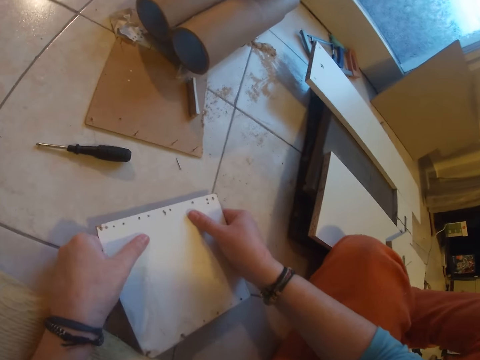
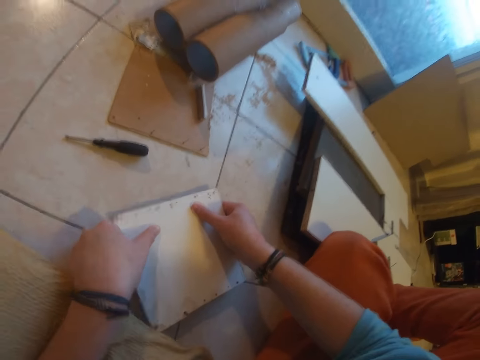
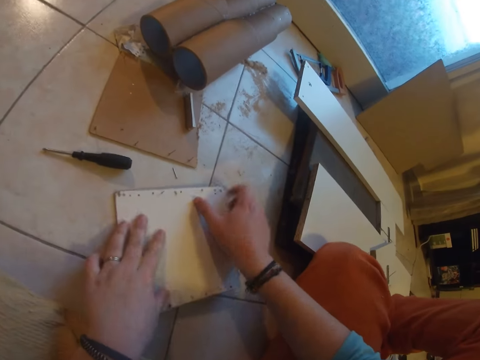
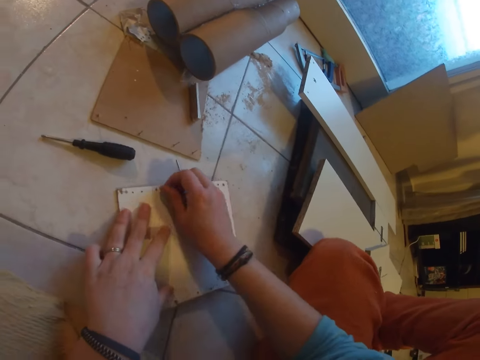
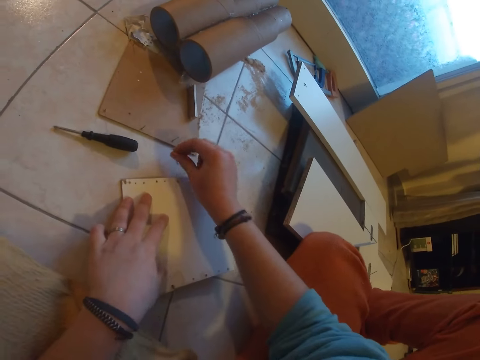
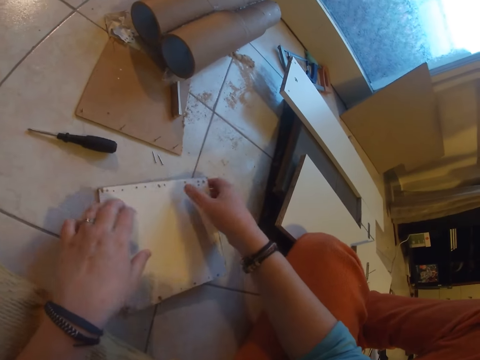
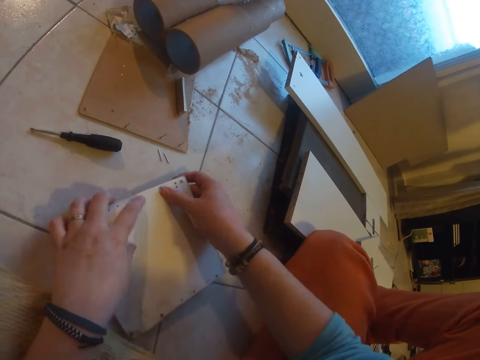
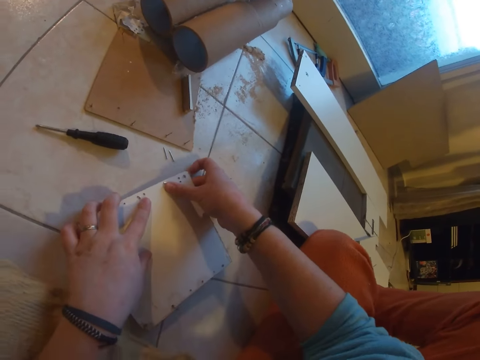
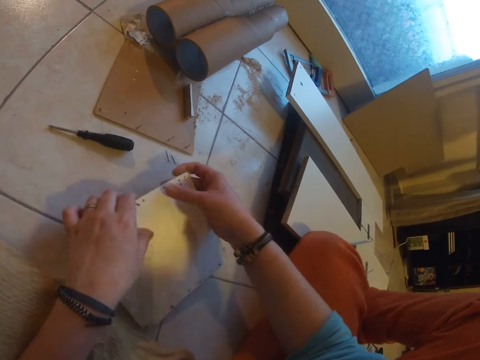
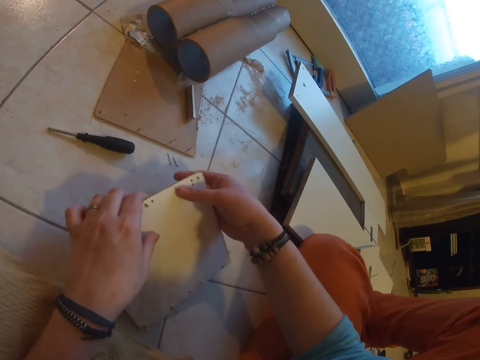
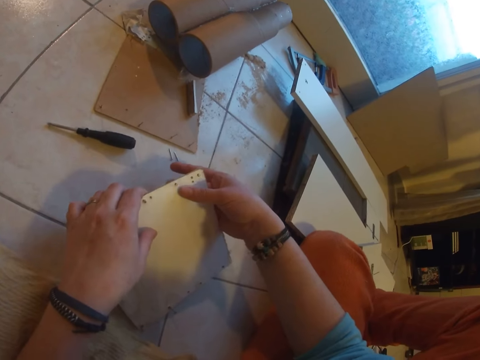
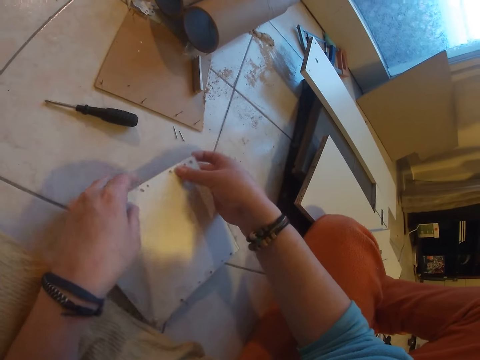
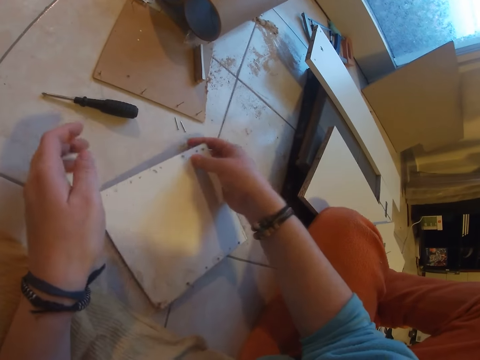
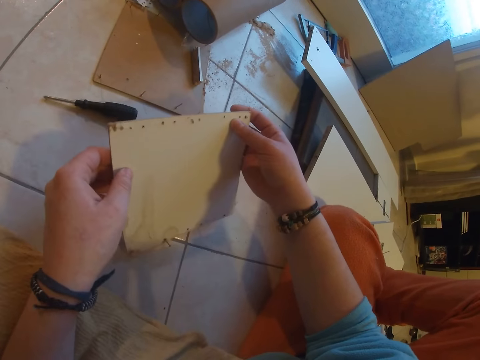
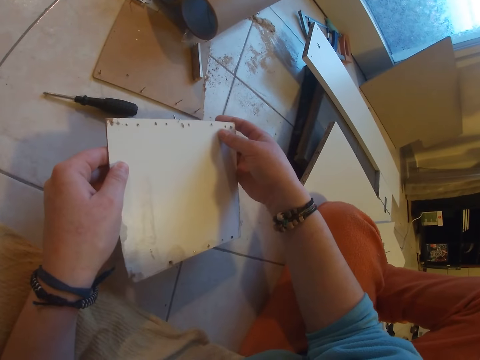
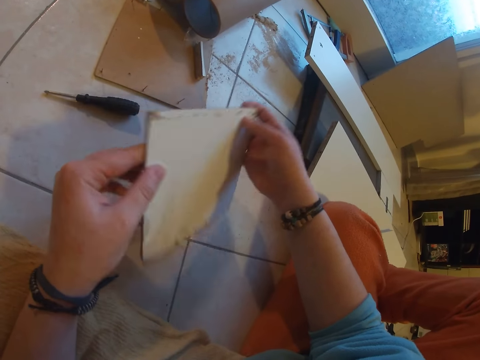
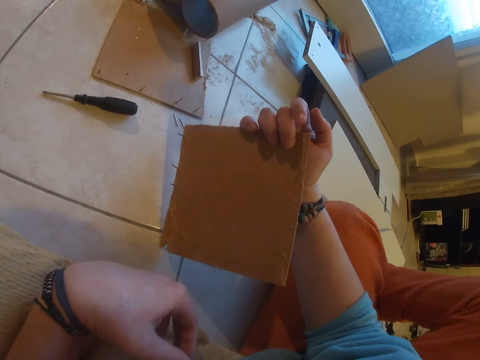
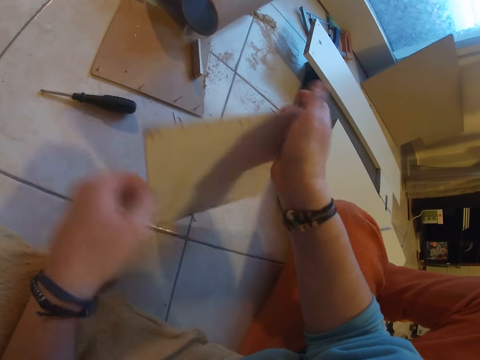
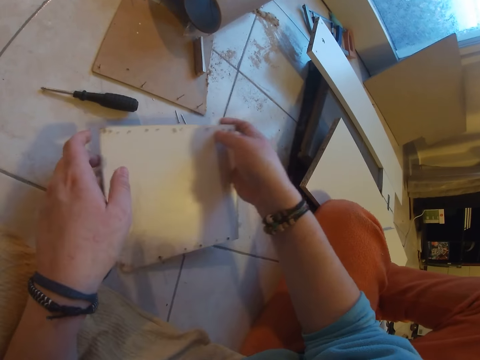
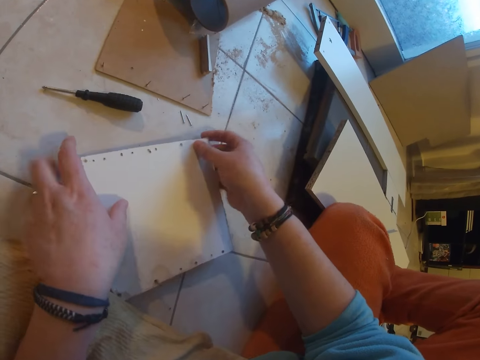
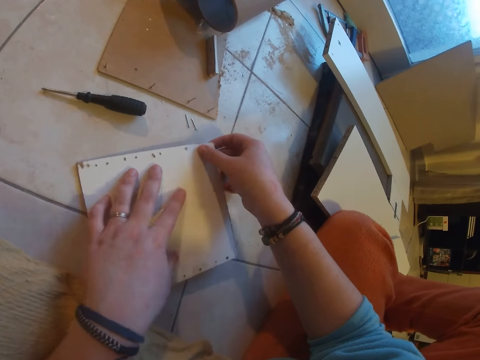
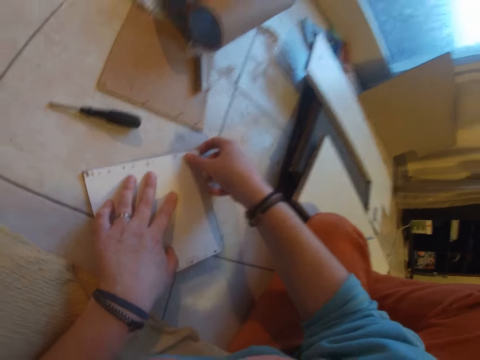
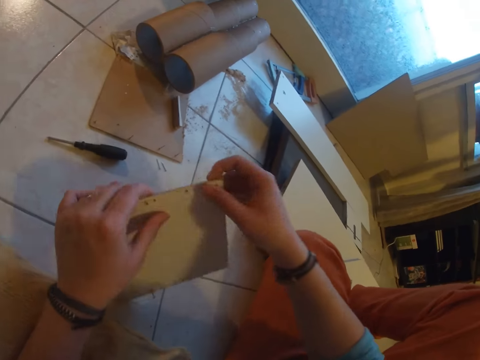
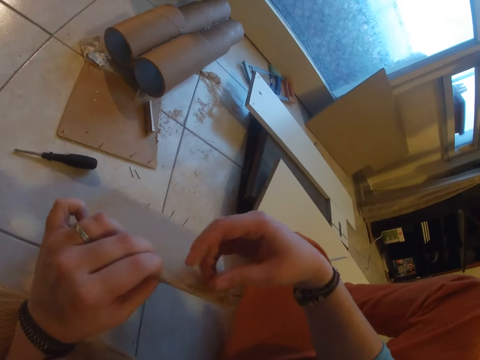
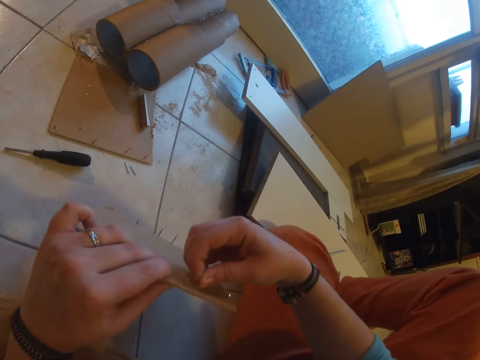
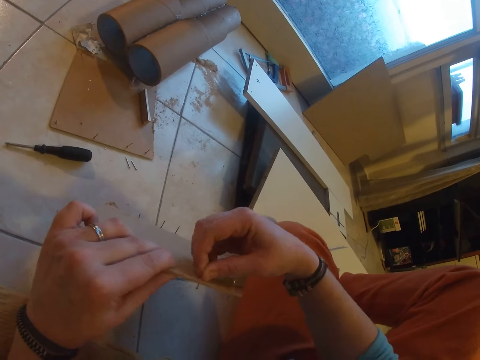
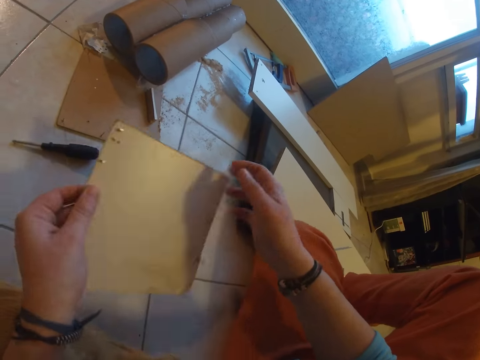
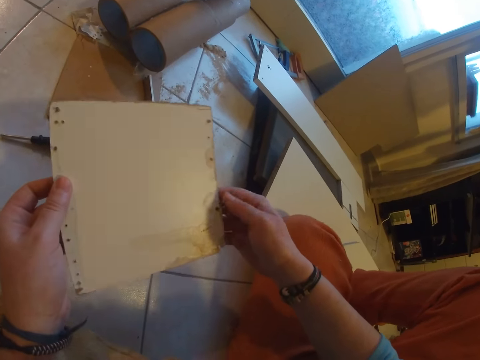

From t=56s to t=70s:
The camera wearer presses the wood or cardboard against the floor with both hands. She places the wood on the floor with both hands. She pulls a nail from the wood on the floor with her right hand. She places the nail on the floor with her right hand. She presses the wood against the floor with both hands. She examines the cardboard. She picks up the wood from the floor with both hands. She flips the wood in her hands. She places the wood on the floor with both hands. She presses the cardboard on the floor. She picks up the wood from the floor with both hands. She pulls at a nail on the wood in her left hand with her right hand.

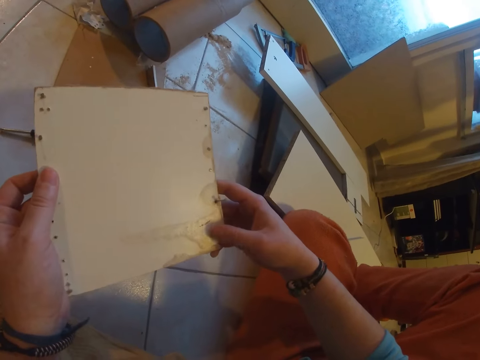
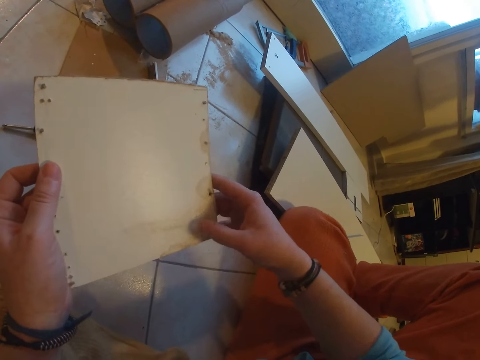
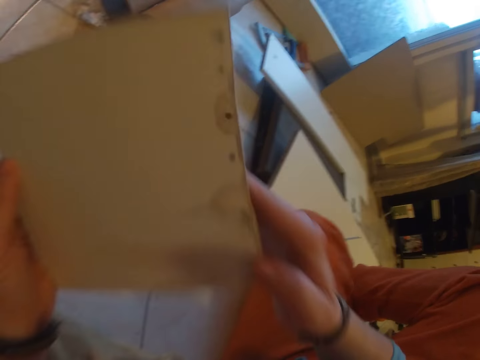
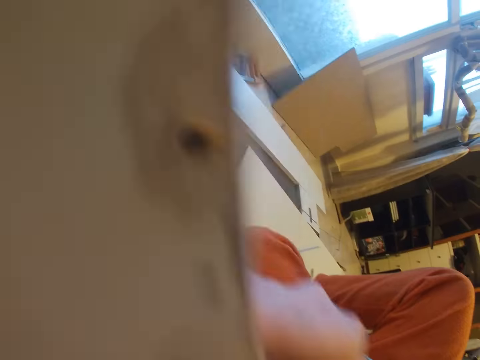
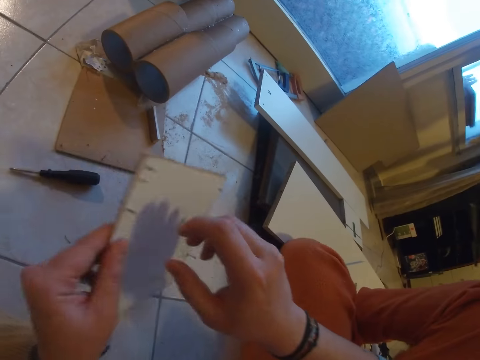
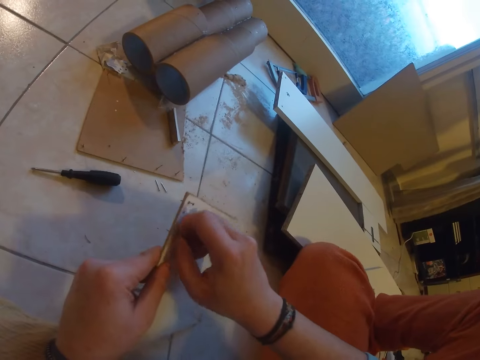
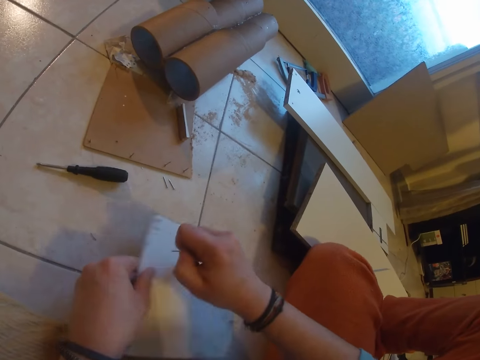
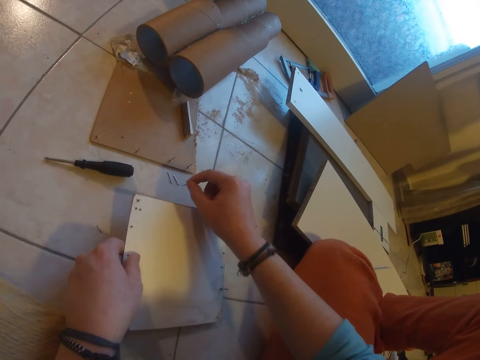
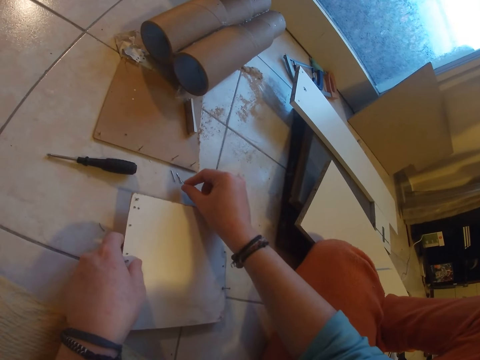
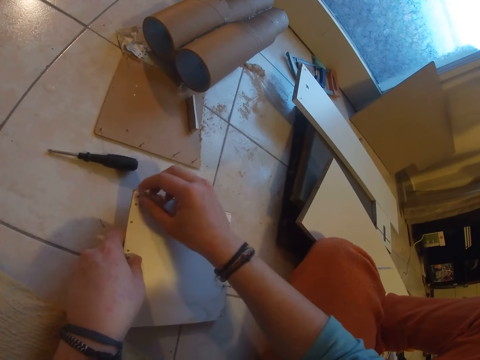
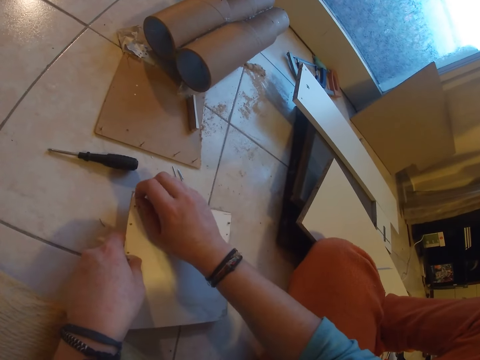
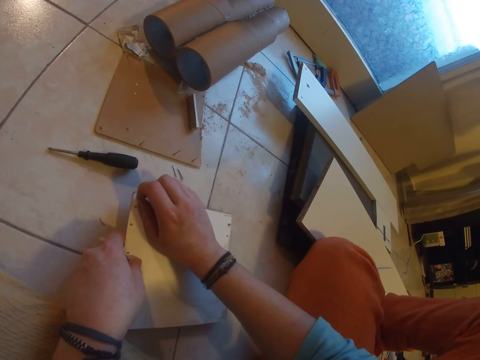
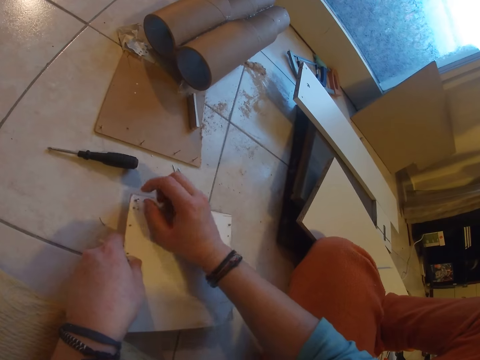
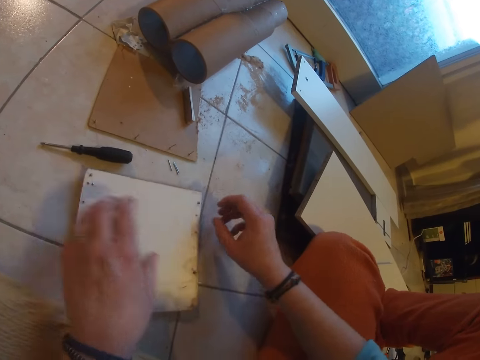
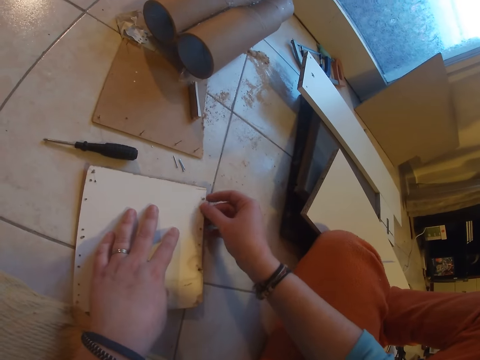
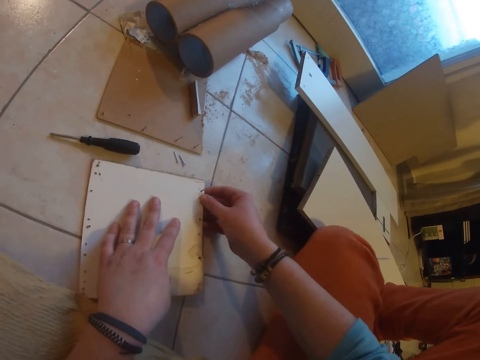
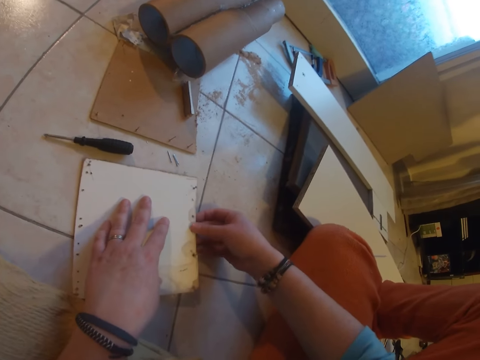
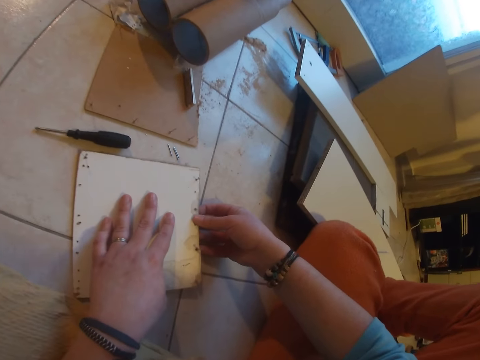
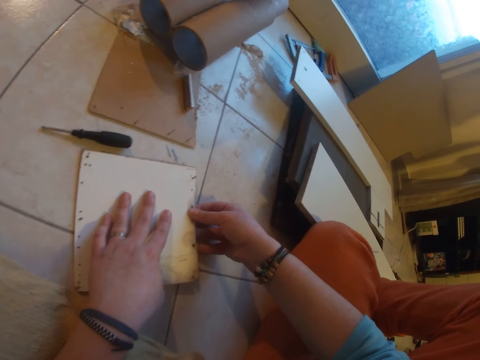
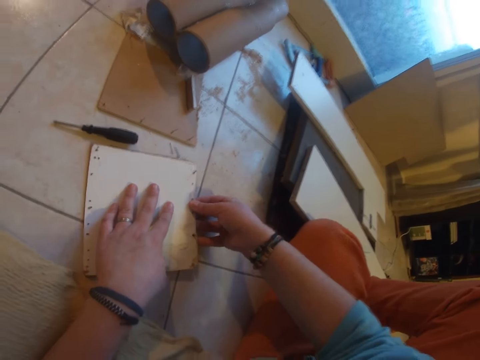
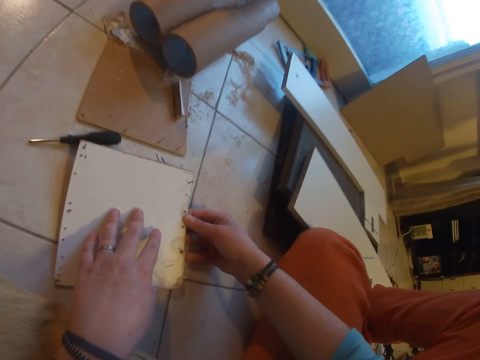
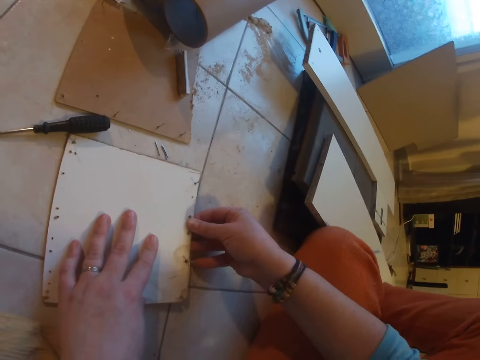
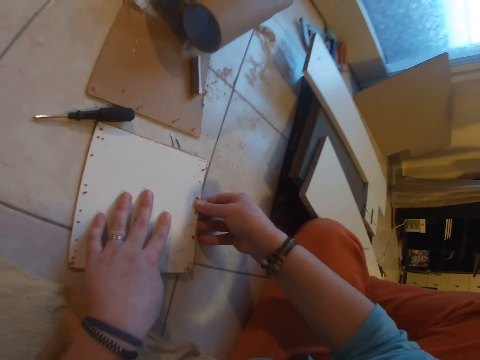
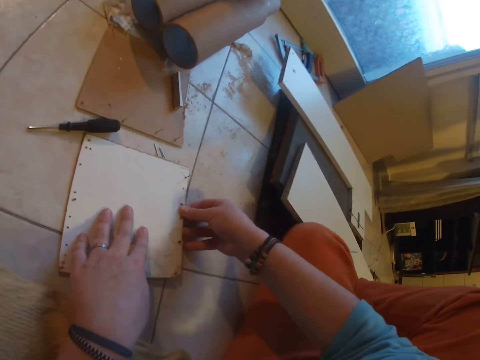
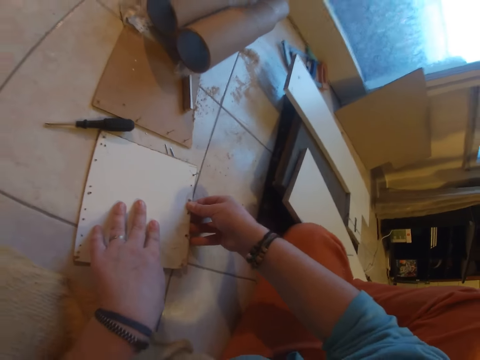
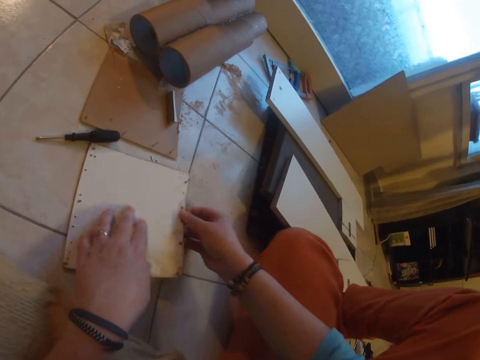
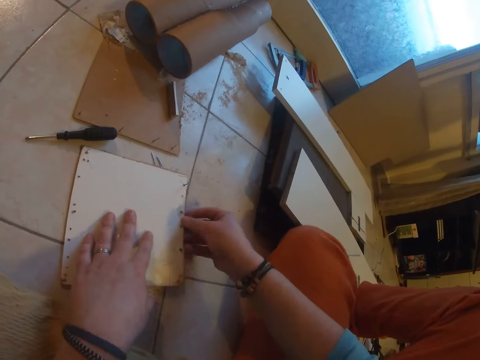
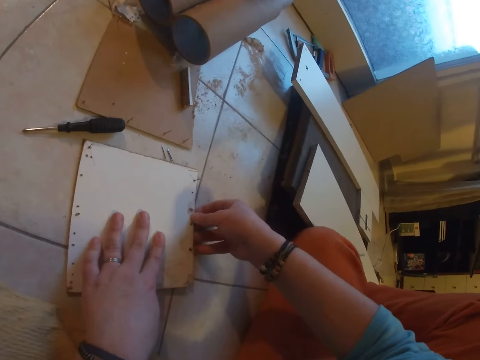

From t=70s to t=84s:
The camera wearer places the wood or cardboard on her face with both hands. She pulls at a nail on the wood in her left hand with her right hand. She places the nail on the floor with her right hand. She pulls at a nail on the wood in her left hand with her right hand. She pulls at a nail on the wood on the floor with her right hand. She presses the cardboard on the floor. She presses the wood against the floor with both hands.
